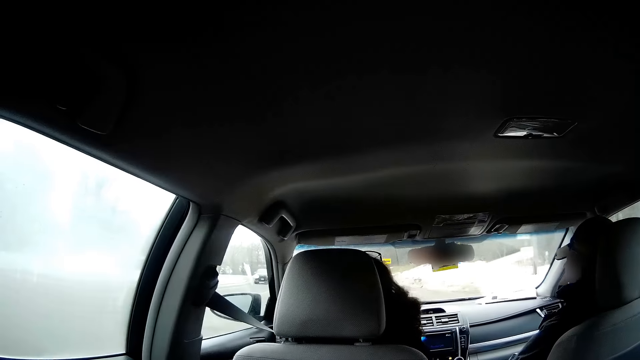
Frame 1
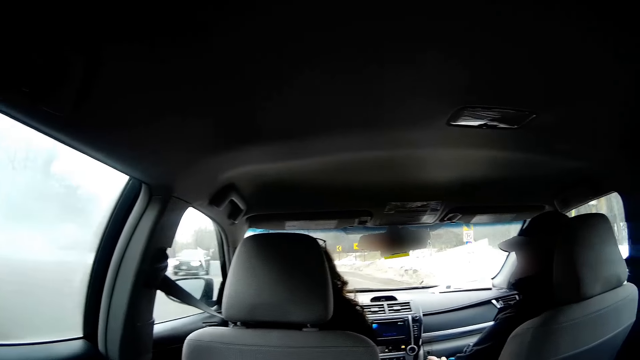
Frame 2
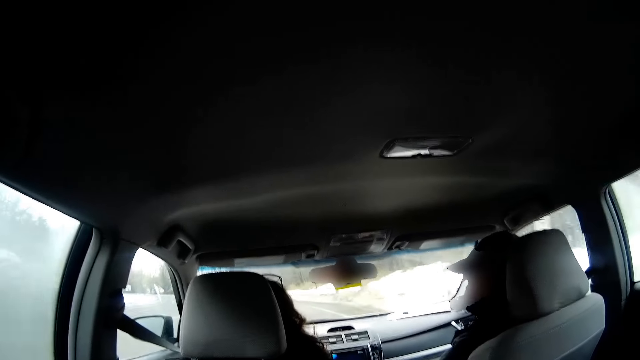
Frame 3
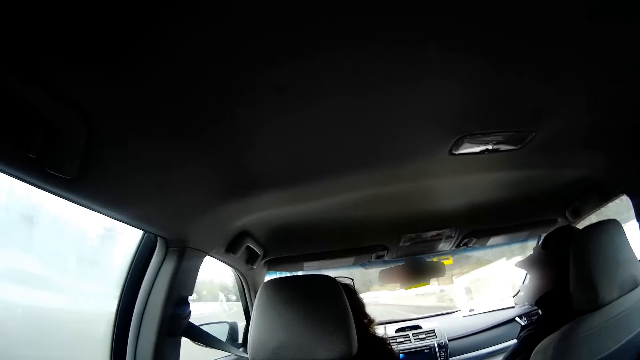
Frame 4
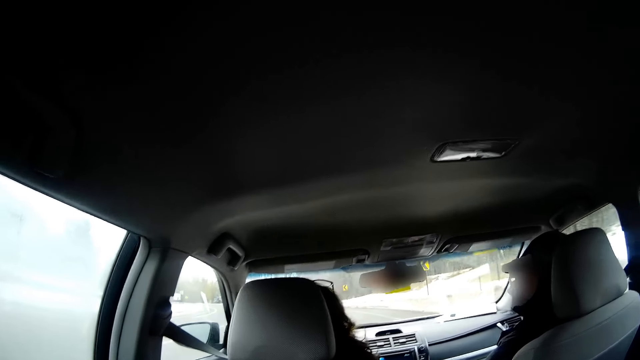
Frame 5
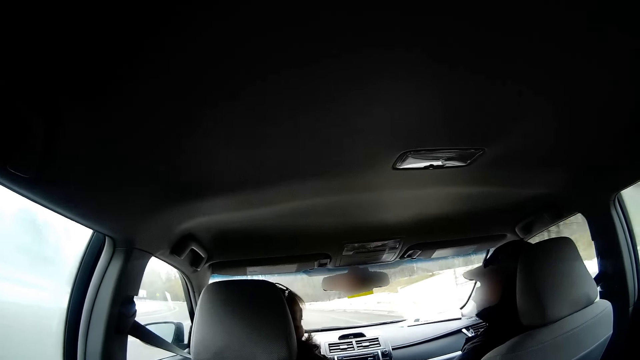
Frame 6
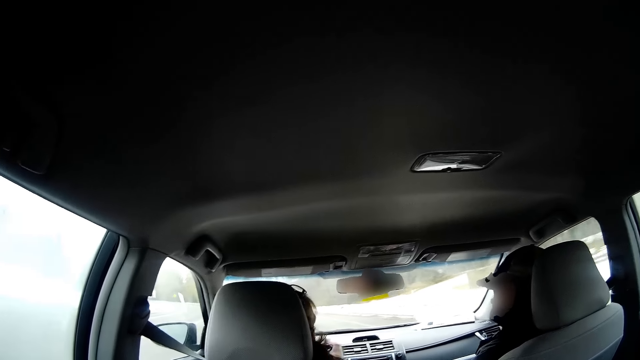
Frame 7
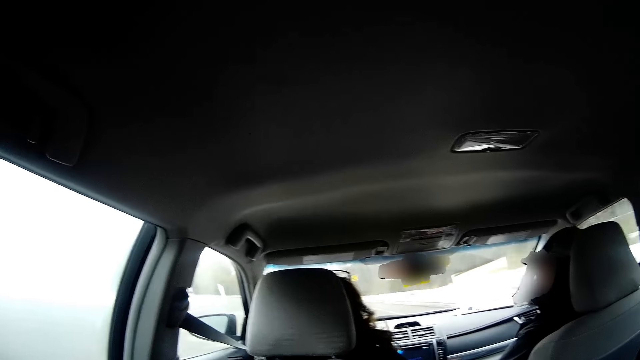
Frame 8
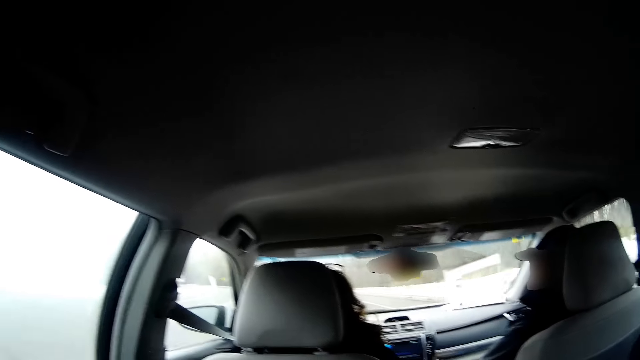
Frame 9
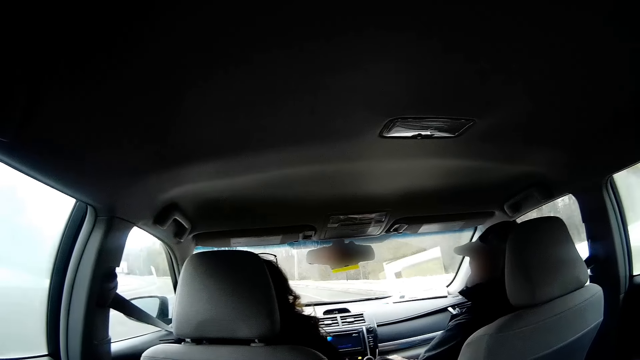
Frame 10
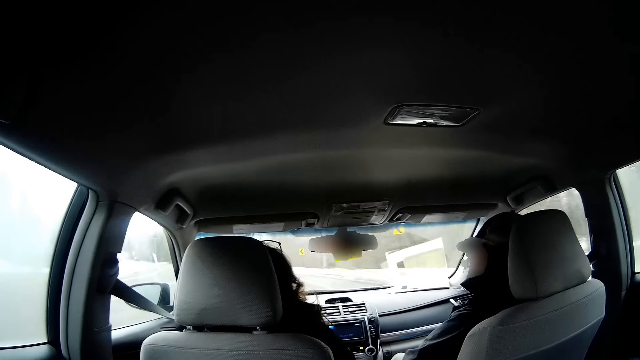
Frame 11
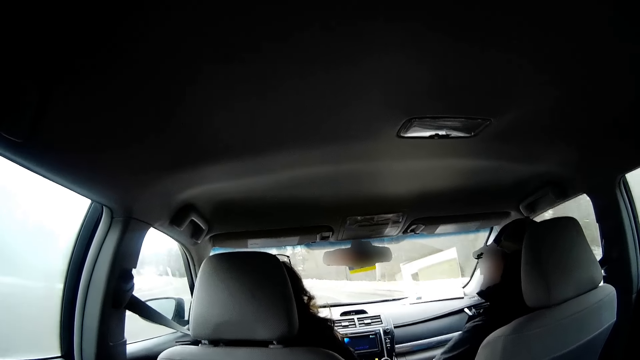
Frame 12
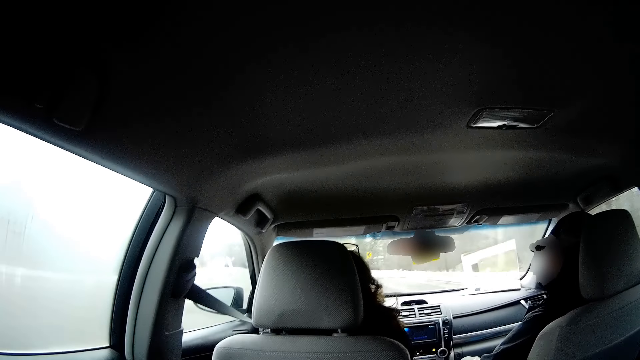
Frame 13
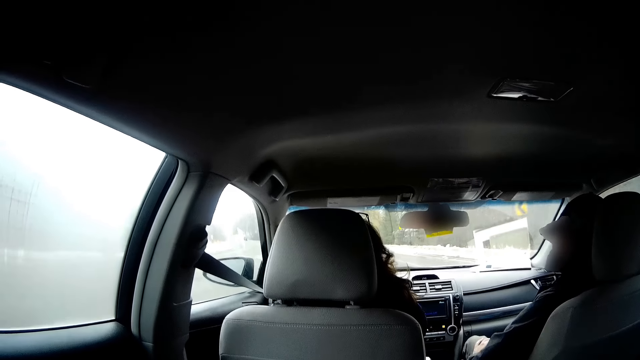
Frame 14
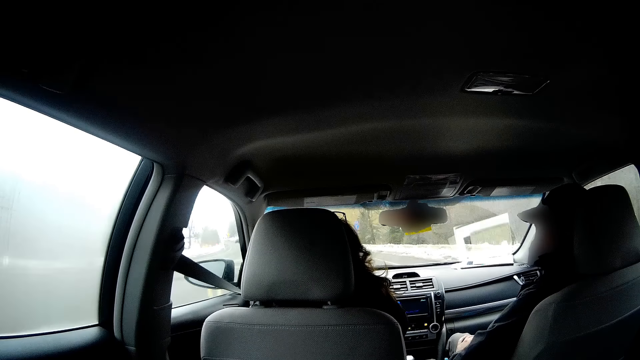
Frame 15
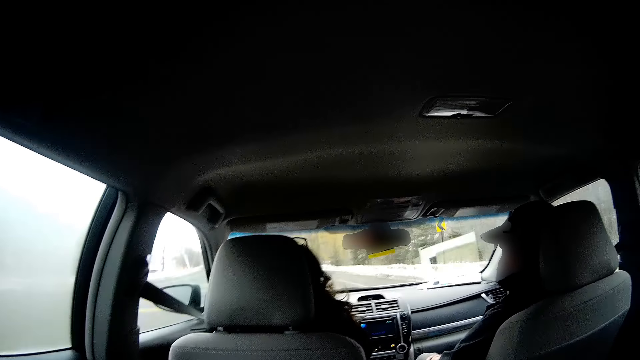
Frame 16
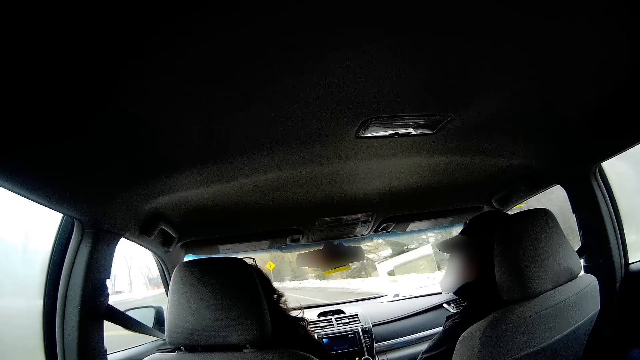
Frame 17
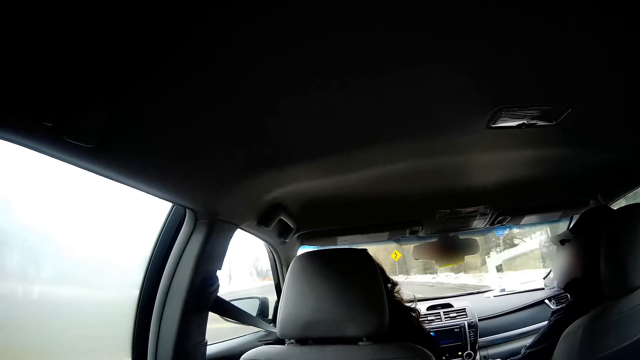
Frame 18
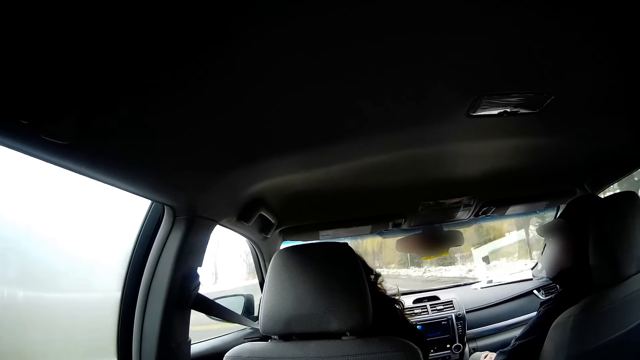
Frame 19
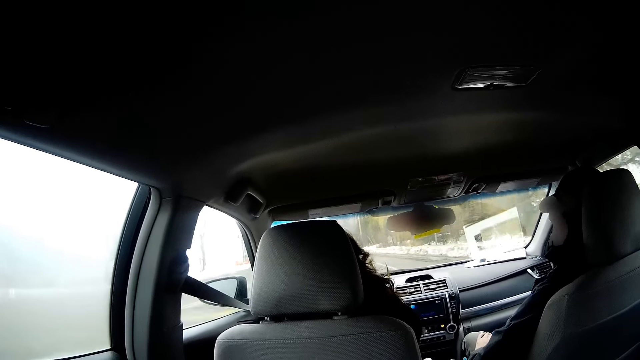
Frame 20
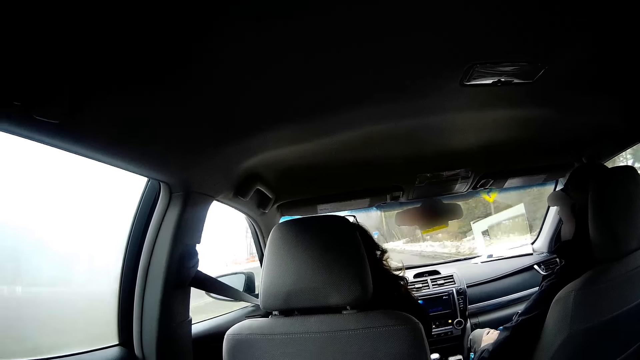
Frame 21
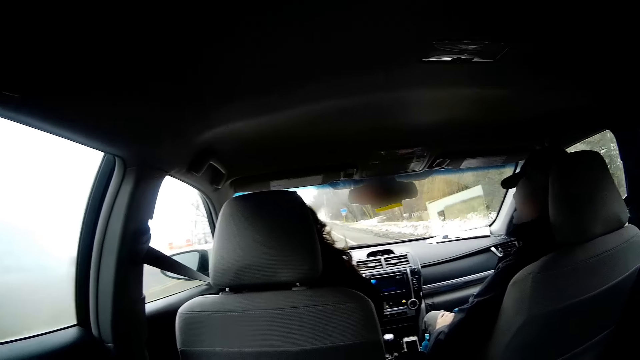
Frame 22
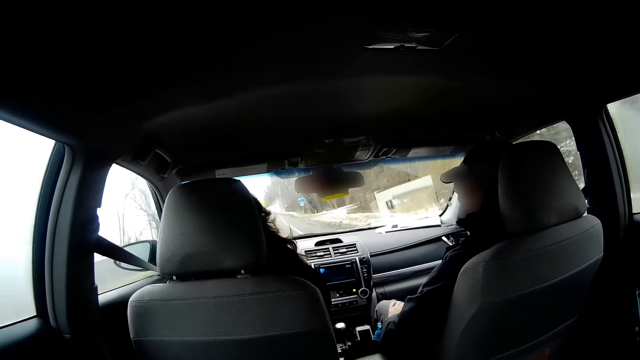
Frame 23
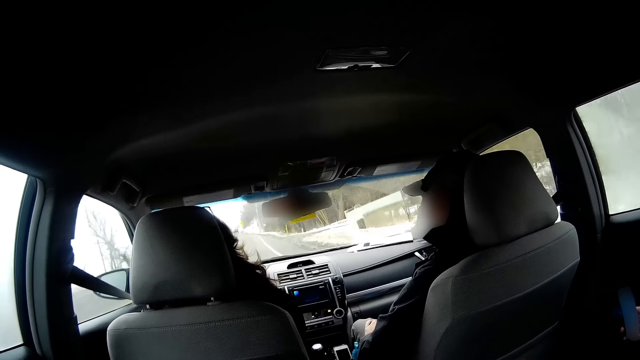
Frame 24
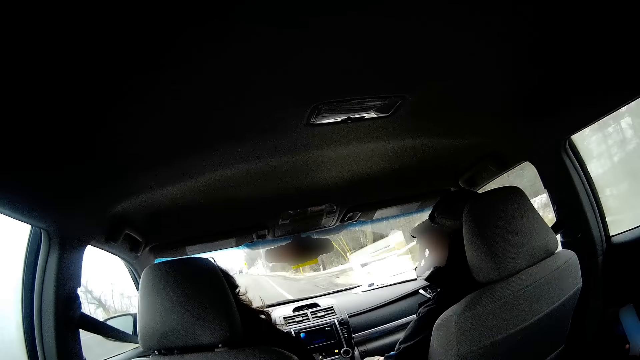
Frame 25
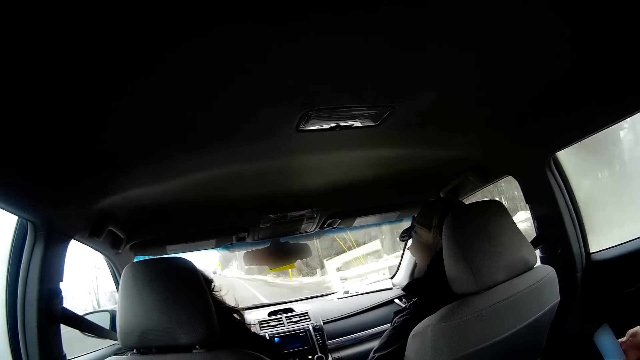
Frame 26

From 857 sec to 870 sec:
A person lifts the hand. Another person talks to the first person. The first person drives a car. The other person talks to the first person.

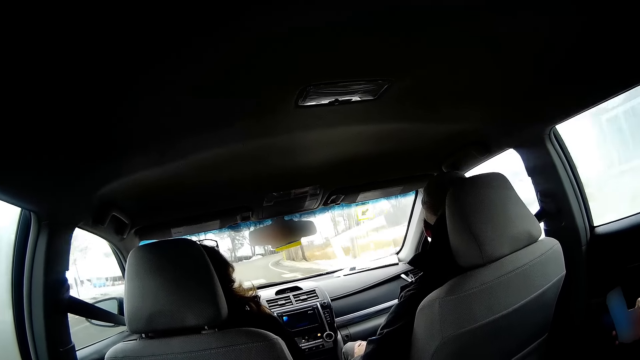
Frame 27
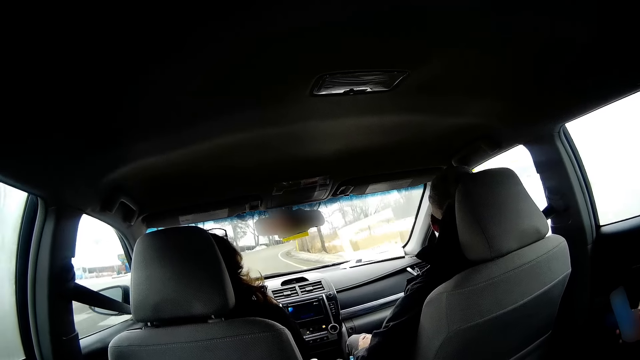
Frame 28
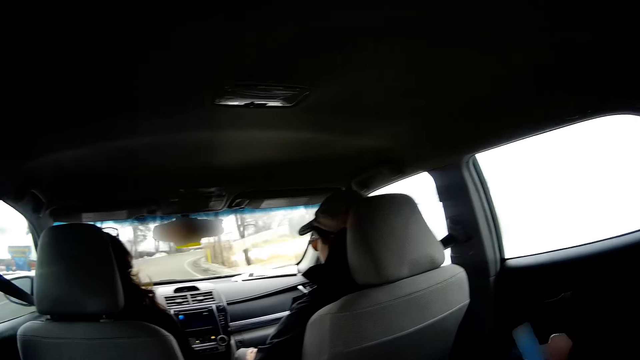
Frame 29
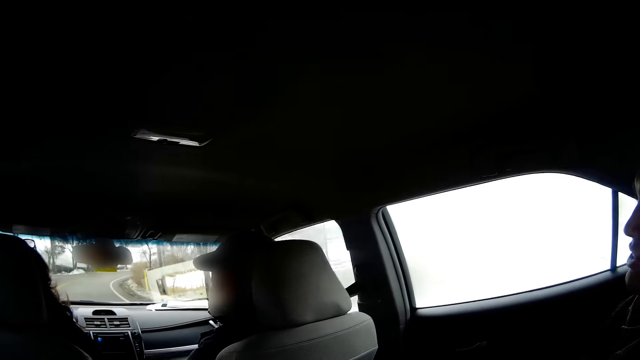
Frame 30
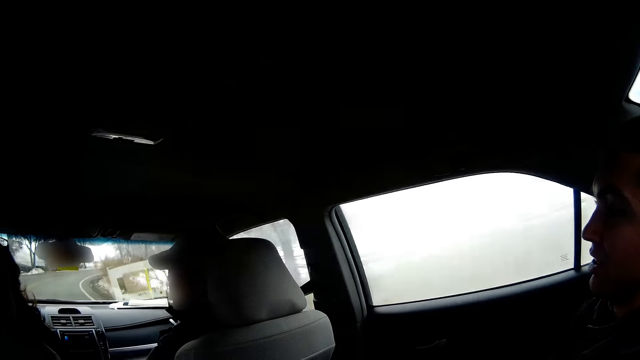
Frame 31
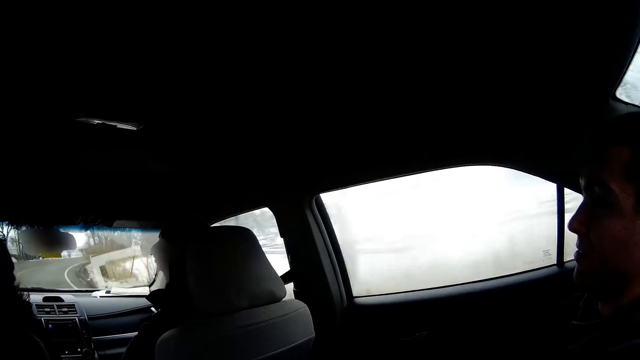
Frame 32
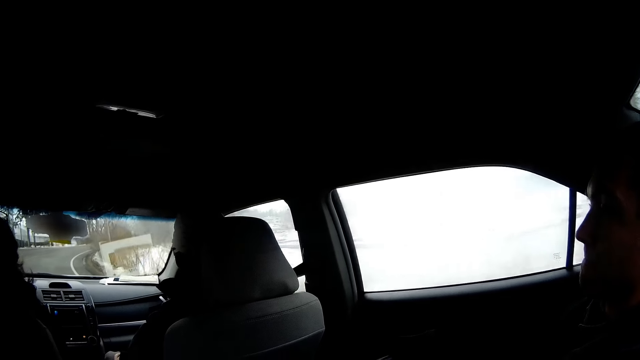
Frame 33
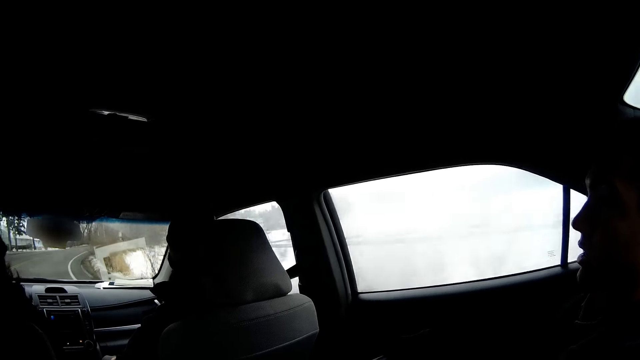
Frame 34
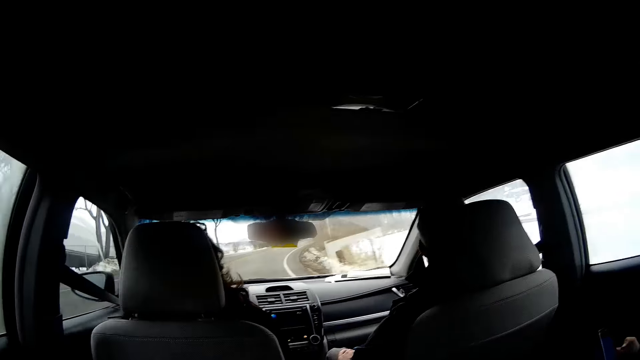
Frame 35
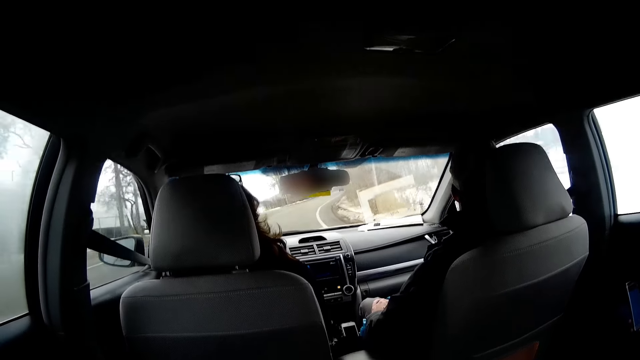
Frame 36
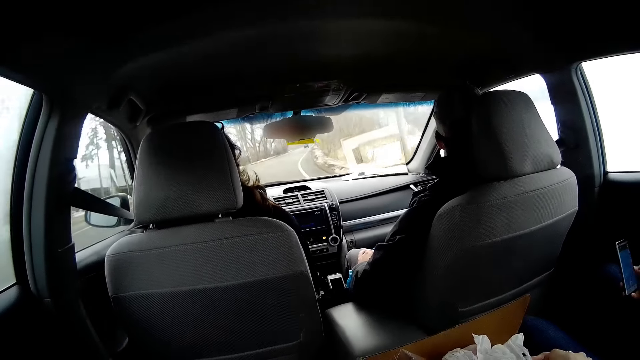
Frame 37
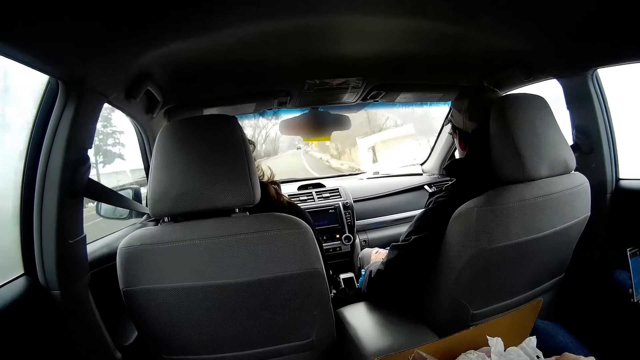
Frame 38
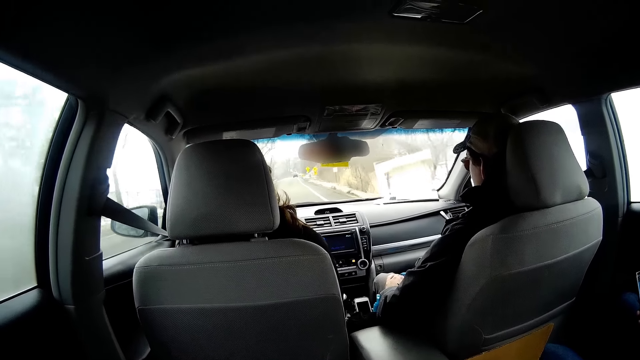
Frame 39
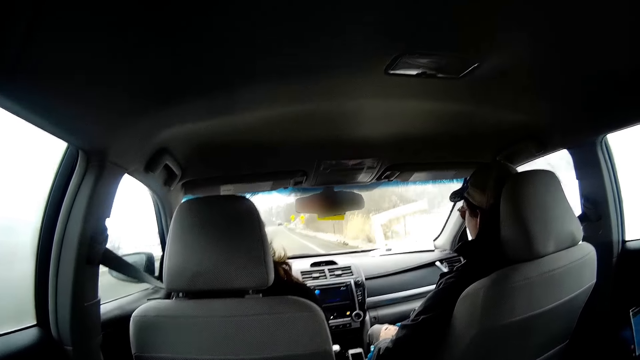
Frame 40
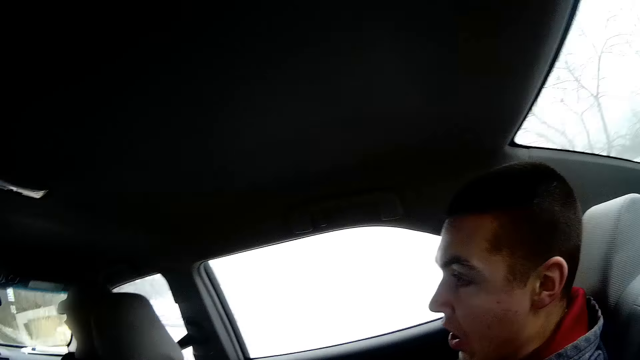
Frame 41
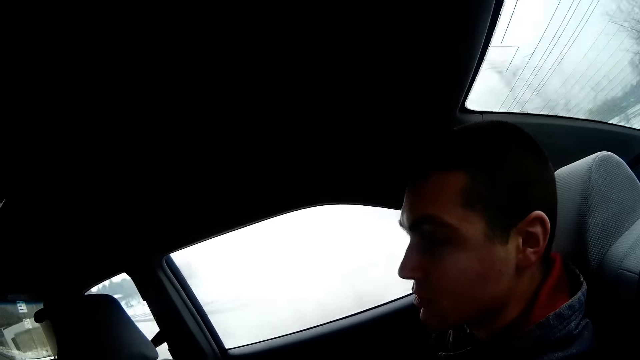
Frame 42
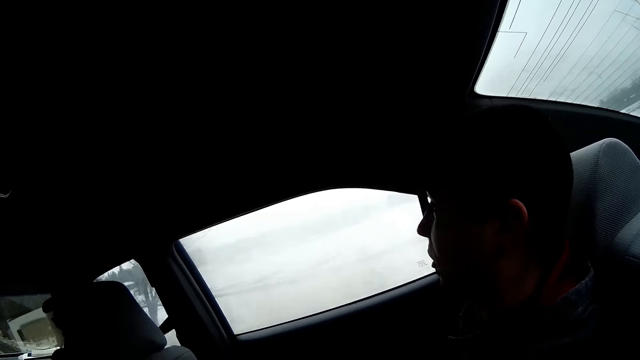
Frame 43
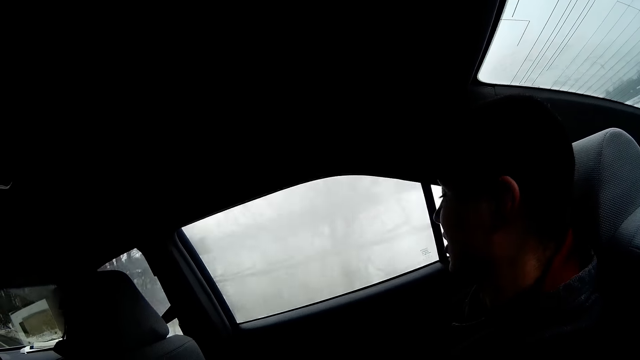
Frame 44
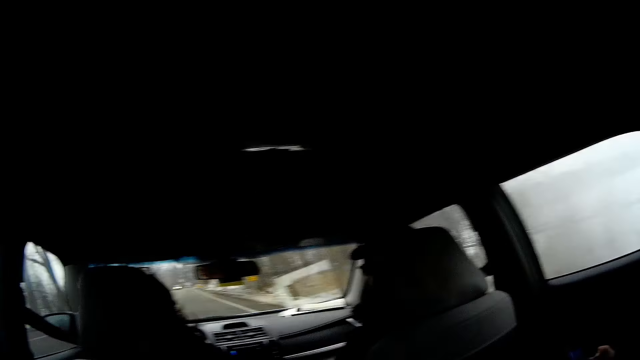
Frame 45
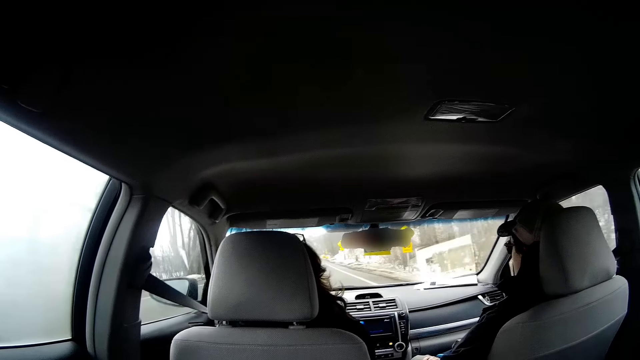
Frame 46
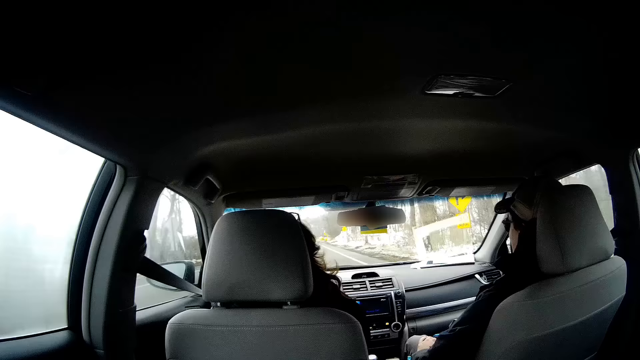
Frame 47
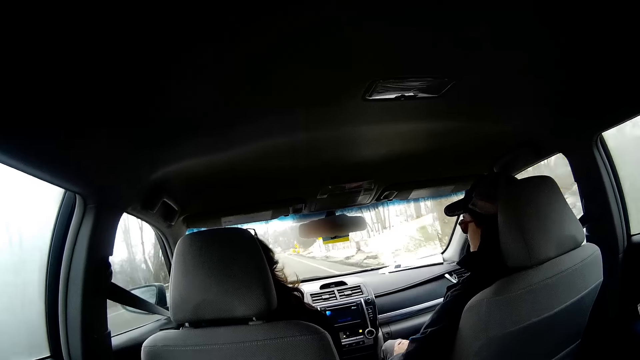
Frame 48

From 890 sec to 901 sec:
A person talks to another person. A third person talks to the camera wearer. The second person drives a car. The third person looks through the window. The second person drives the car.
